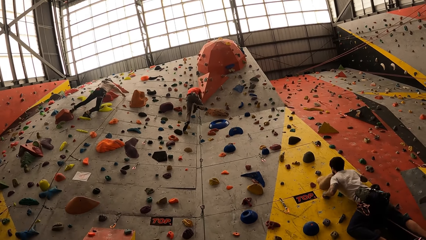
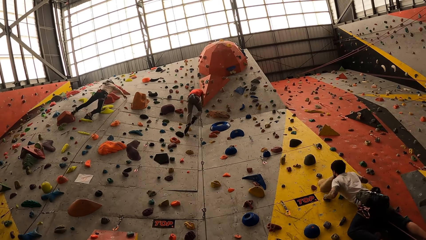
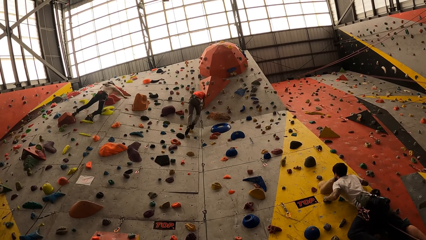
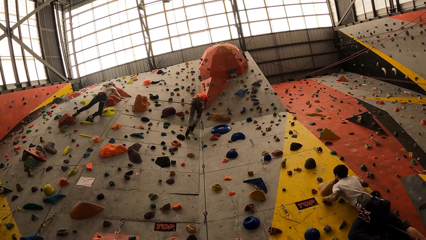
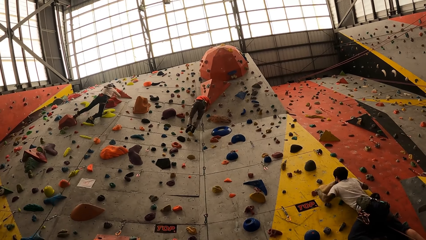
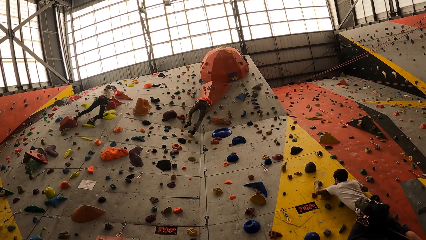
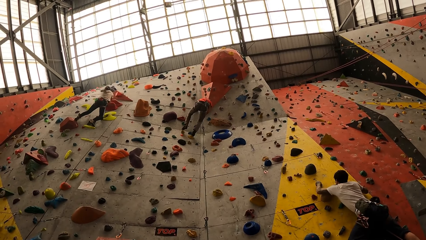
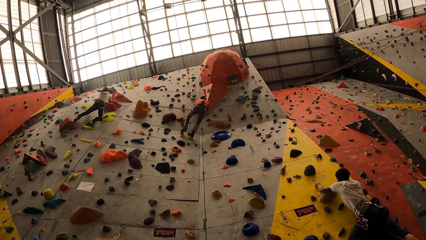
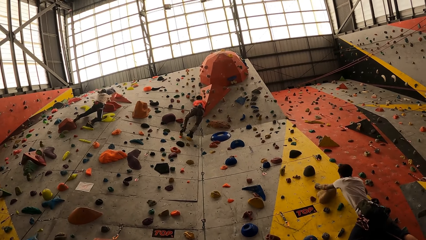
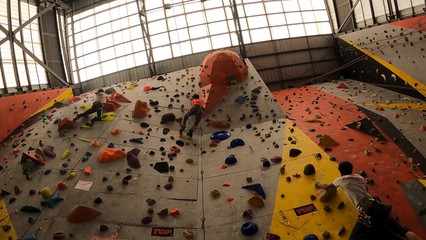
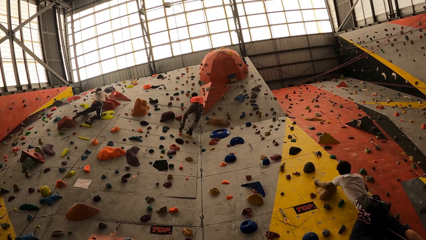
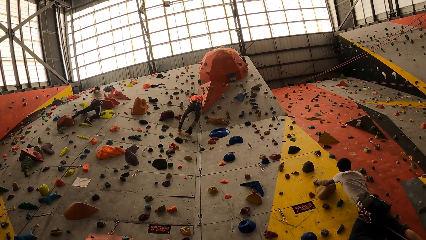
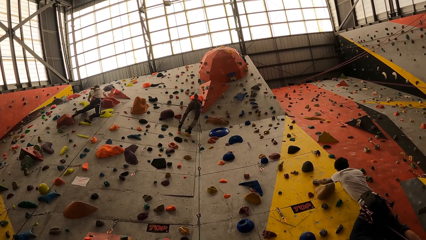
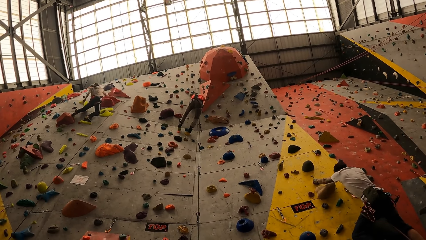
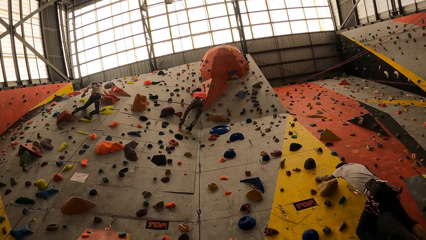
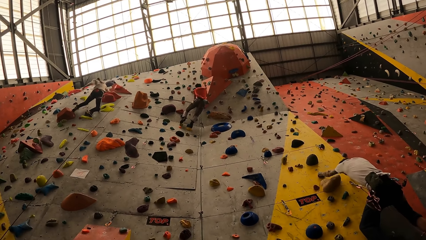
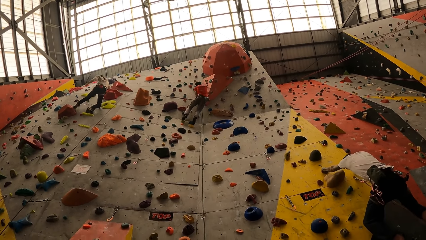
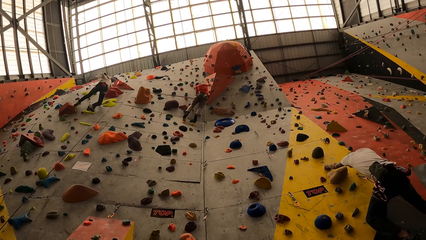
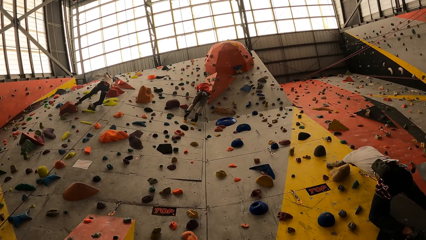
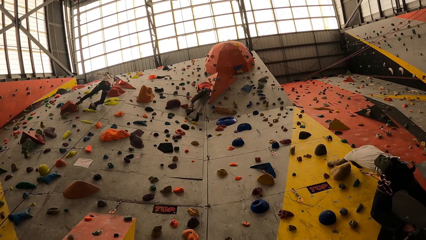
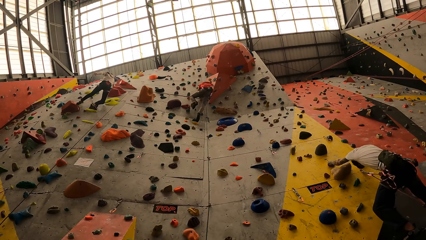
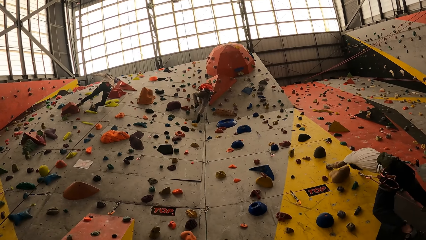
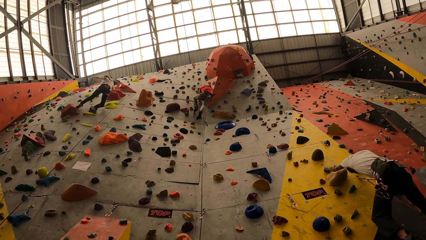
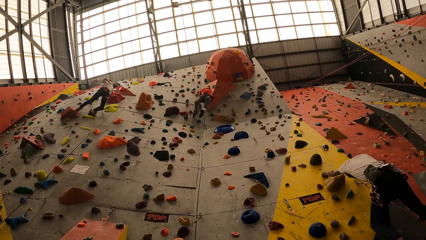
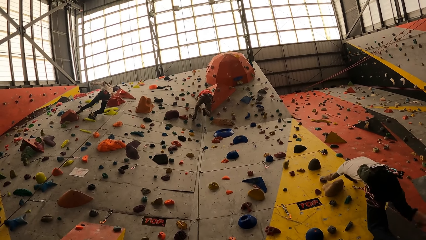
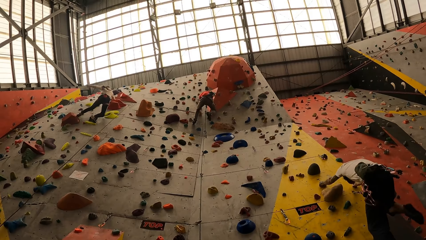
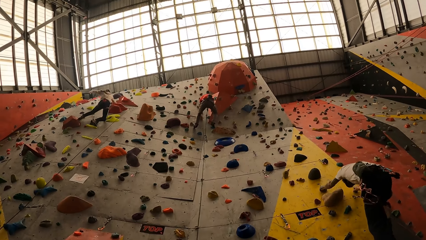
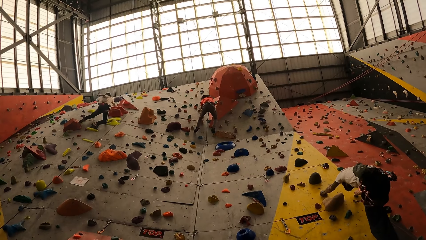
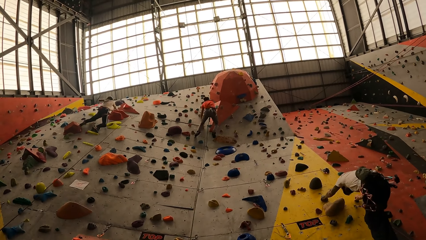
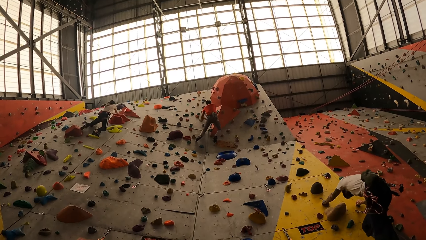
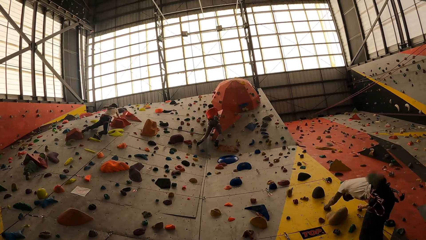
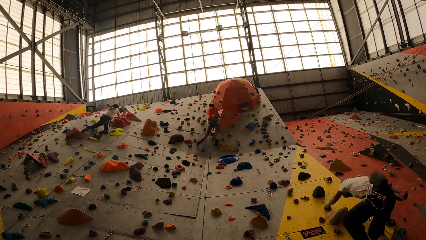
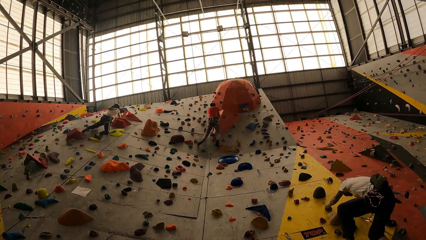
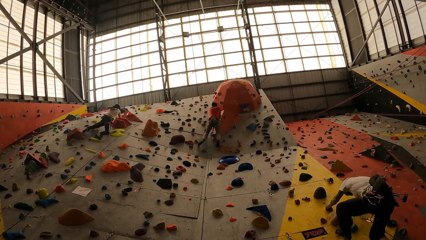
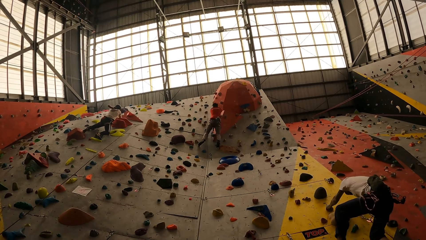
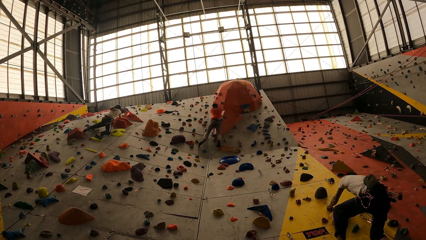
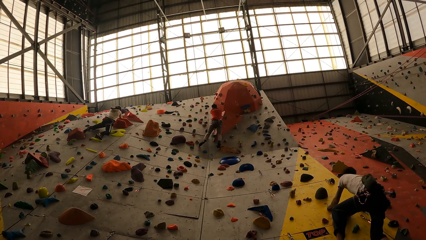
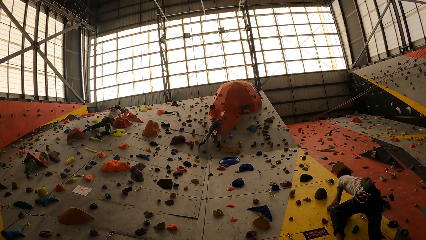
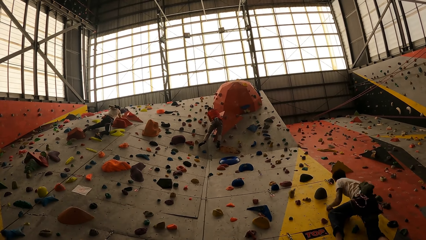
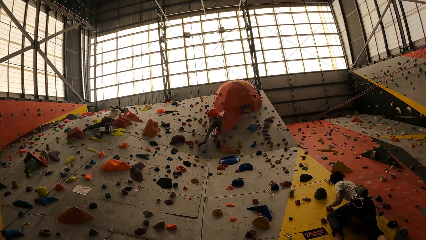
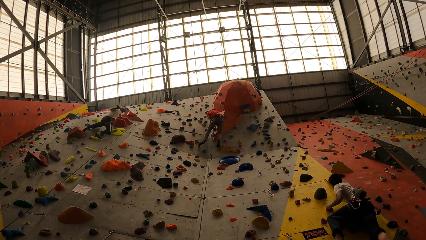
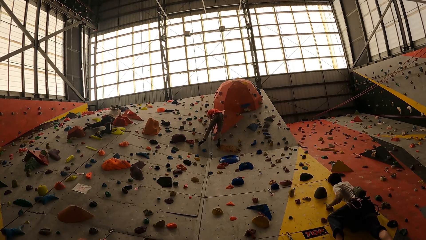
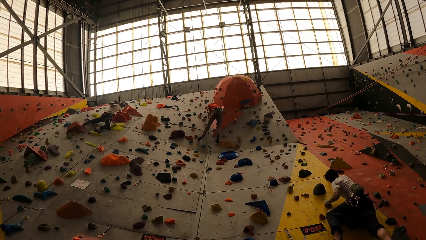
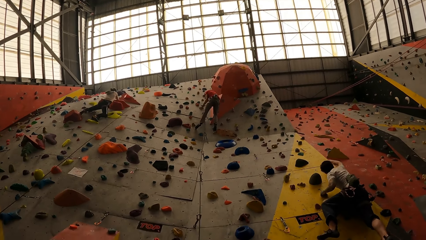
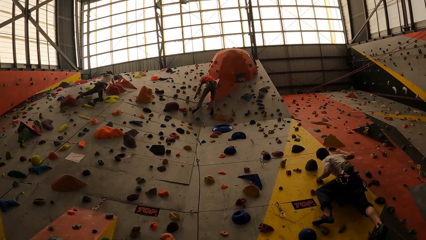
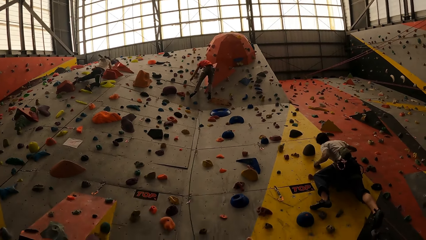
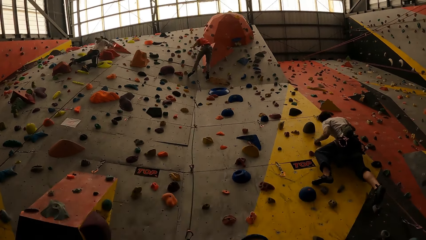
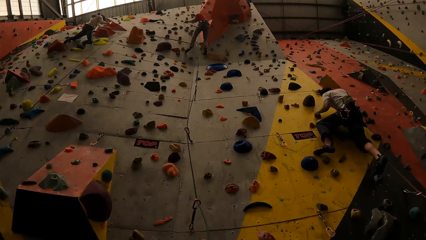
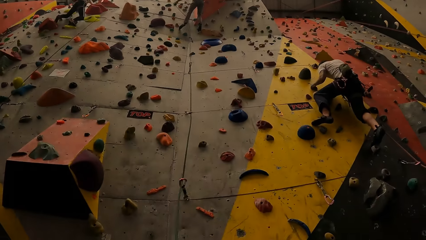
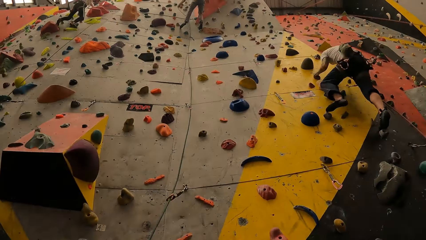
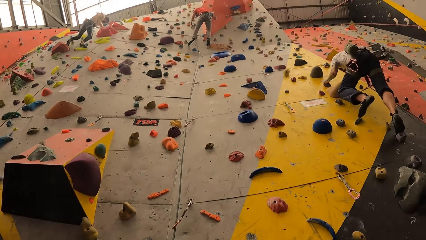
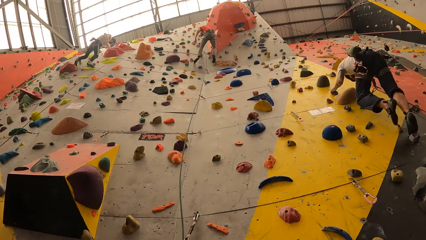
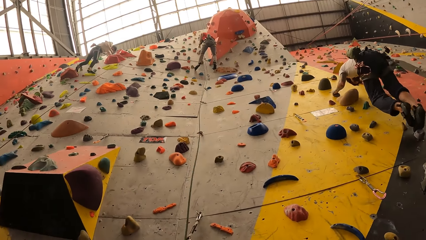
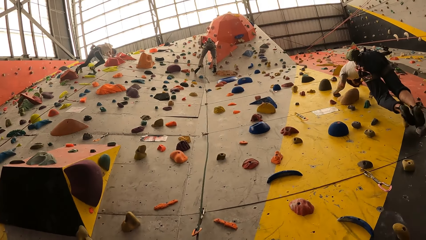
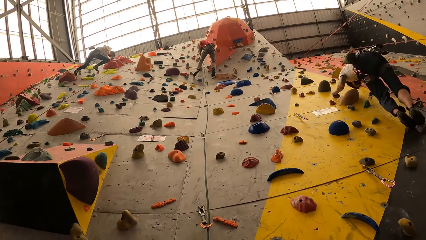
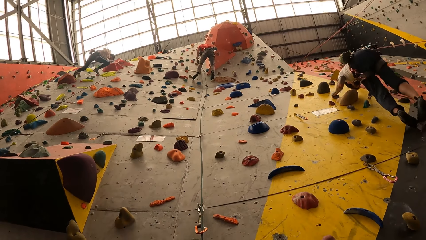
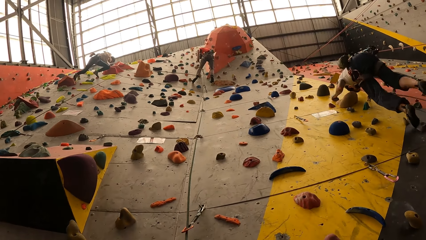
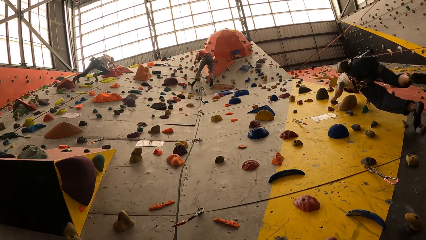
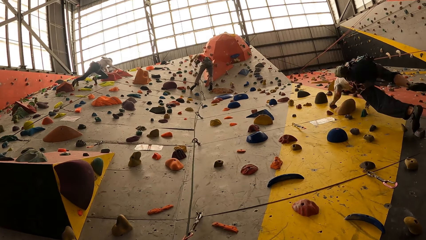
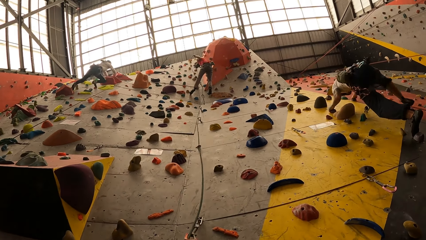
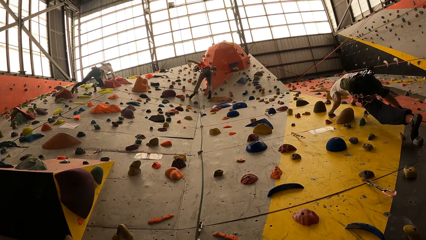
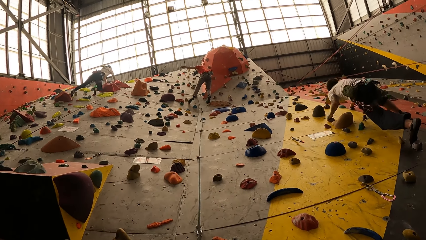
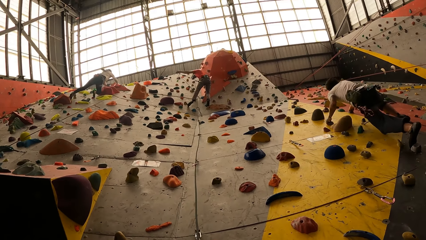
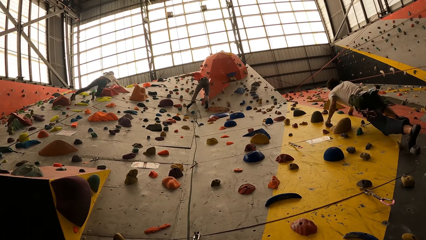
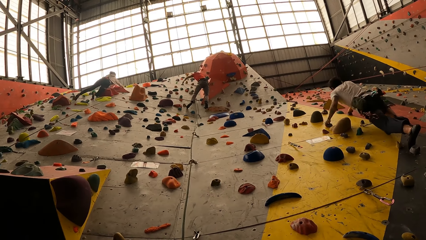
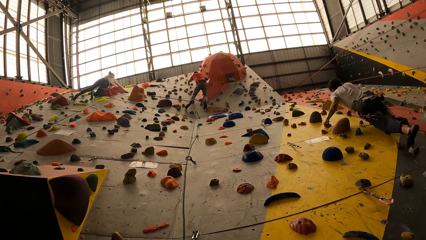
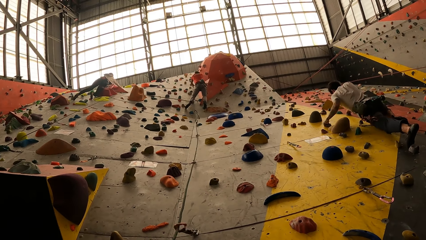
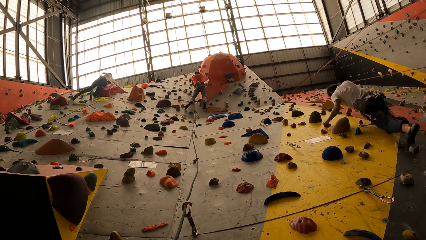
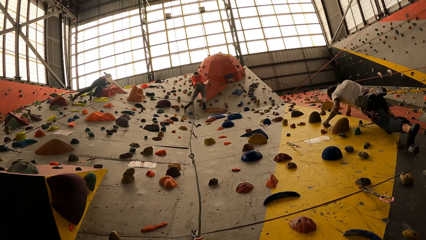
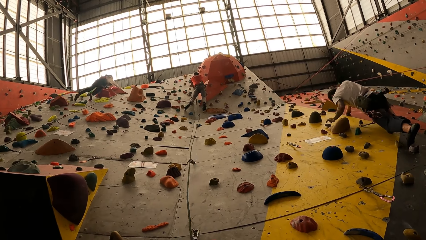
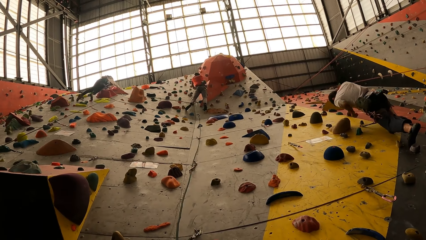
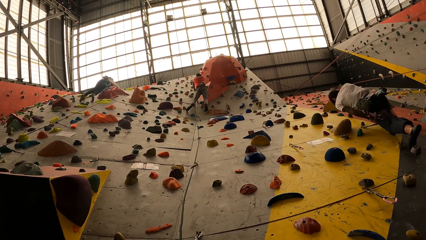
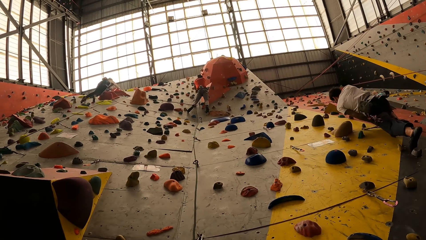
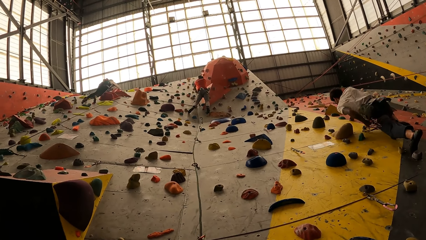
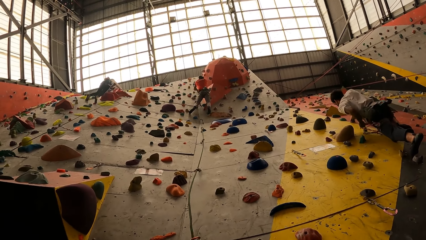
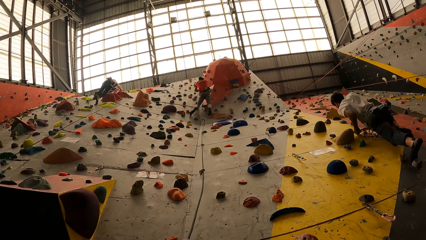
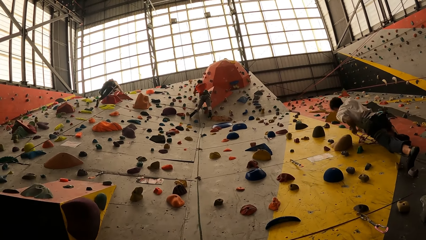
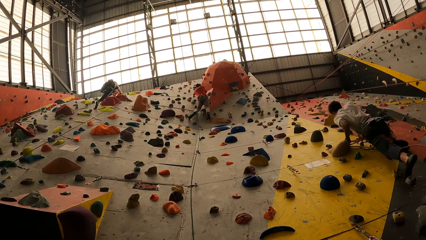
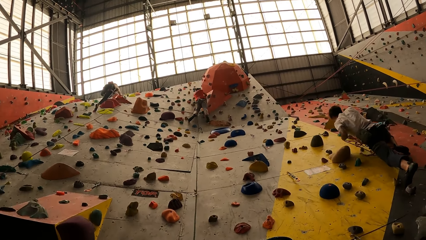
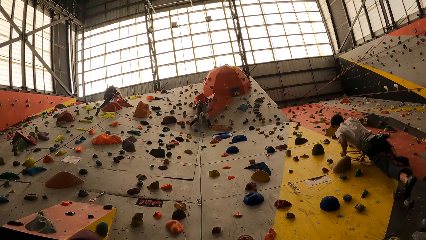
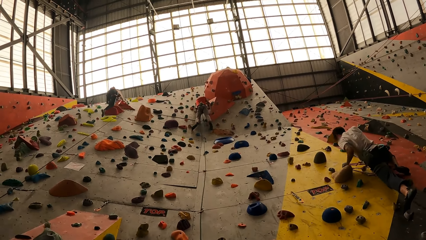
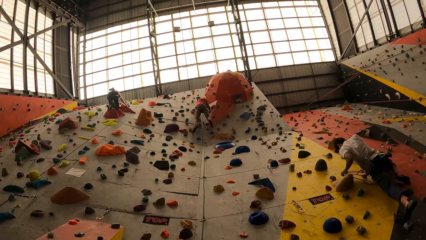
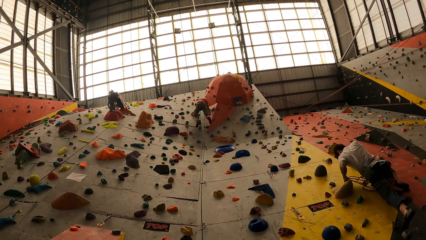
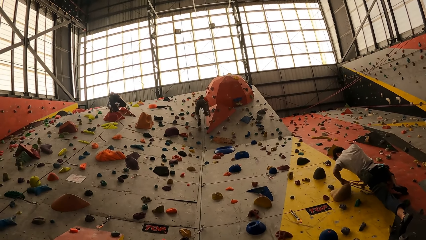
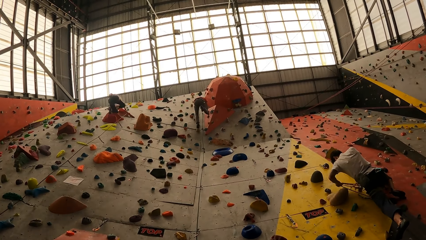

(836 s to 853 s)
A man climbs up on a wall with a rope. Another man climbs up on the wall with a rope. Another man climbs up on the wall with a rope.
